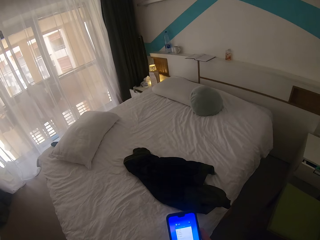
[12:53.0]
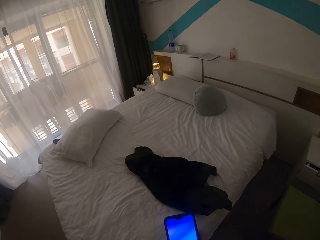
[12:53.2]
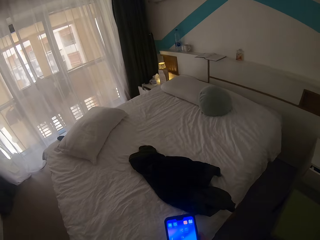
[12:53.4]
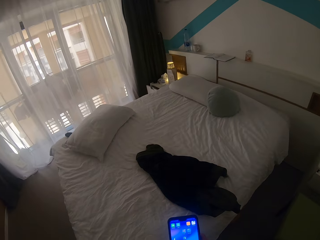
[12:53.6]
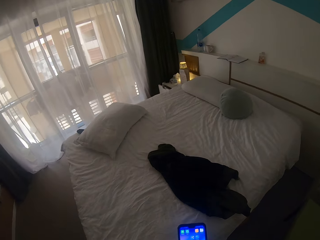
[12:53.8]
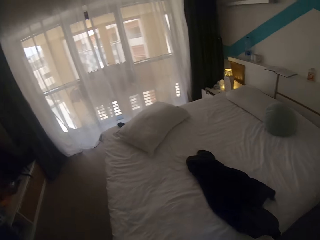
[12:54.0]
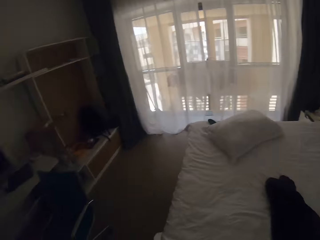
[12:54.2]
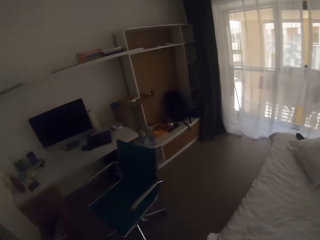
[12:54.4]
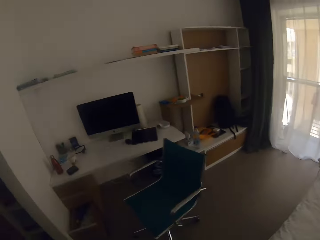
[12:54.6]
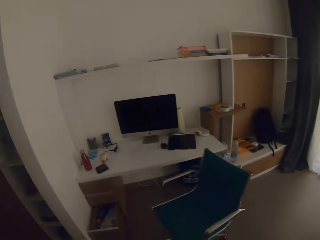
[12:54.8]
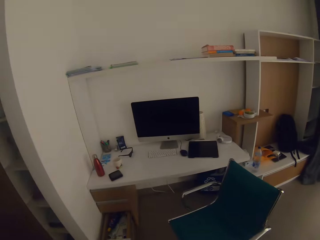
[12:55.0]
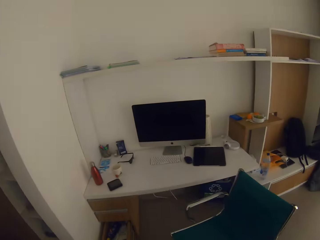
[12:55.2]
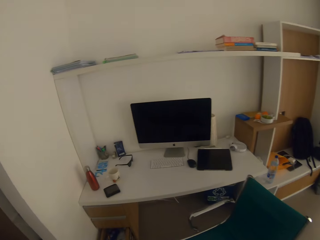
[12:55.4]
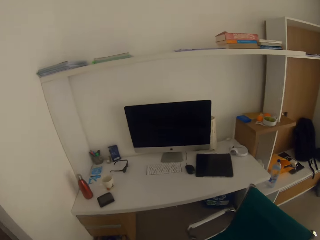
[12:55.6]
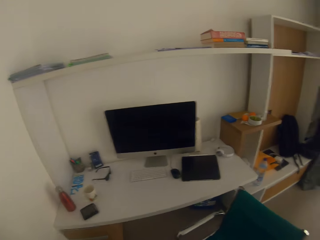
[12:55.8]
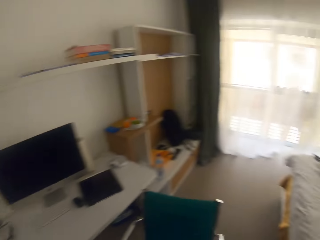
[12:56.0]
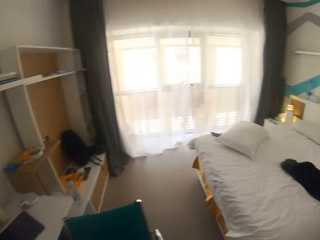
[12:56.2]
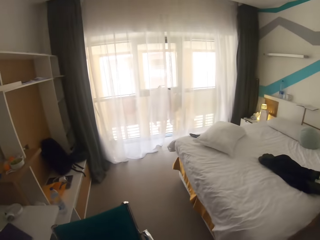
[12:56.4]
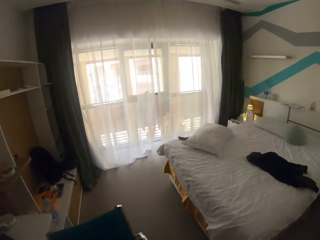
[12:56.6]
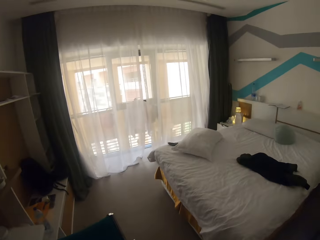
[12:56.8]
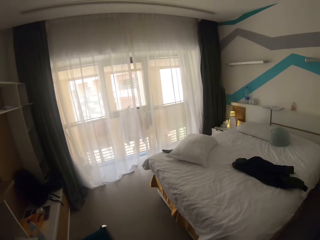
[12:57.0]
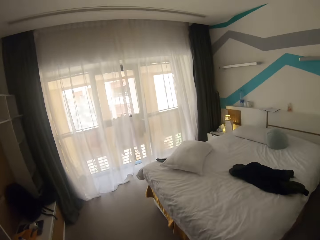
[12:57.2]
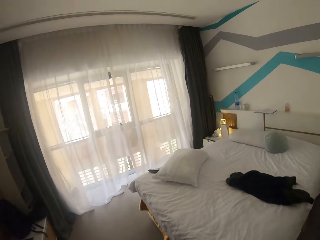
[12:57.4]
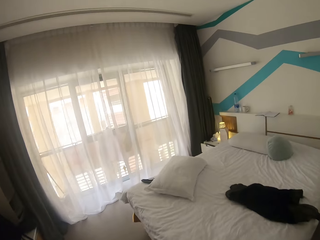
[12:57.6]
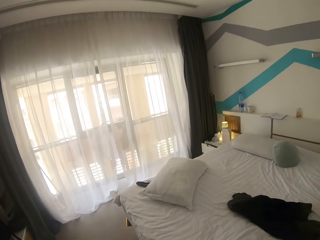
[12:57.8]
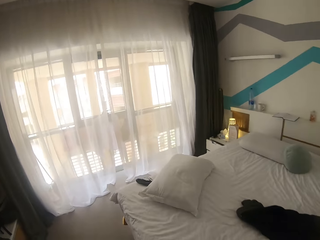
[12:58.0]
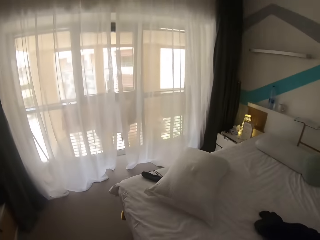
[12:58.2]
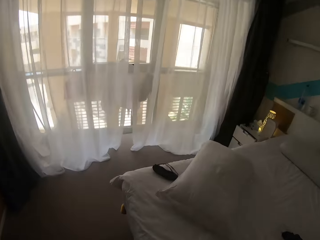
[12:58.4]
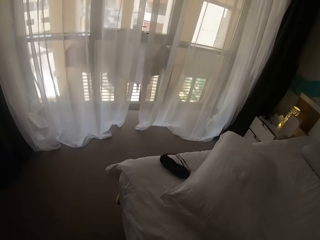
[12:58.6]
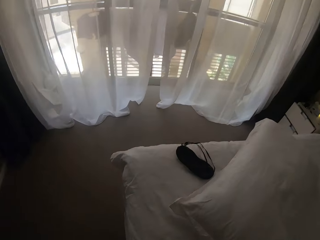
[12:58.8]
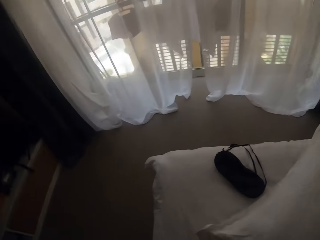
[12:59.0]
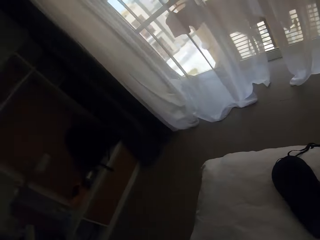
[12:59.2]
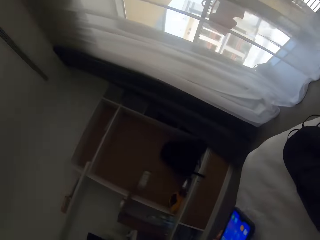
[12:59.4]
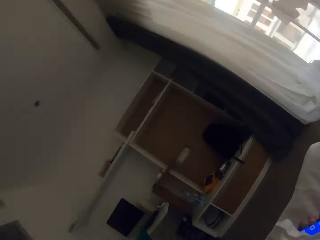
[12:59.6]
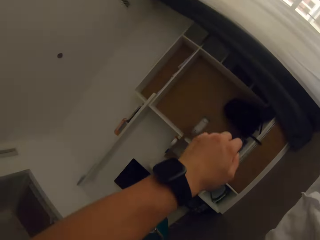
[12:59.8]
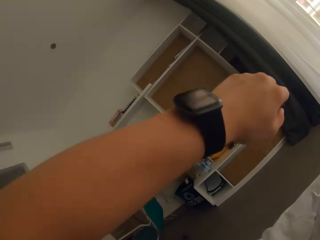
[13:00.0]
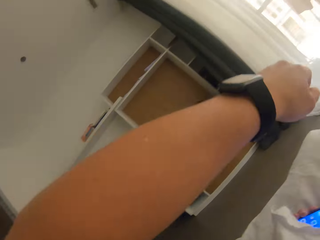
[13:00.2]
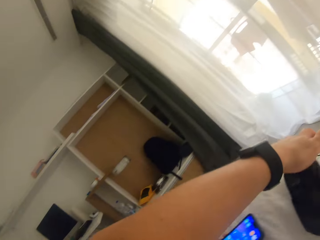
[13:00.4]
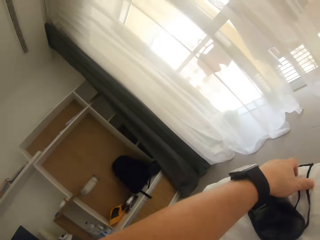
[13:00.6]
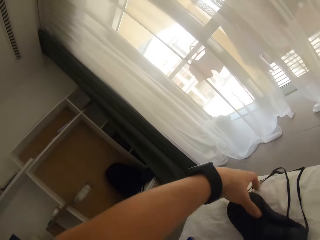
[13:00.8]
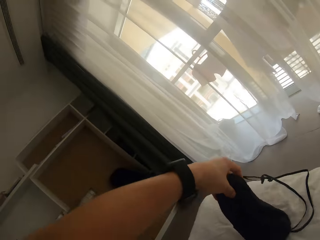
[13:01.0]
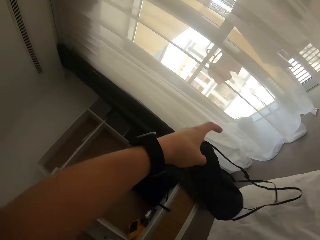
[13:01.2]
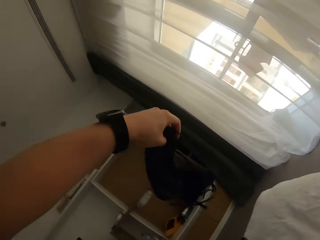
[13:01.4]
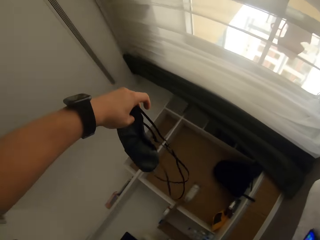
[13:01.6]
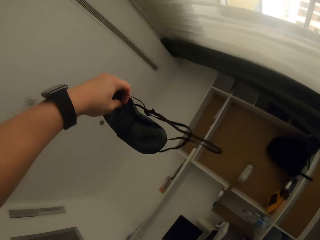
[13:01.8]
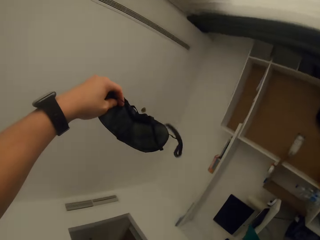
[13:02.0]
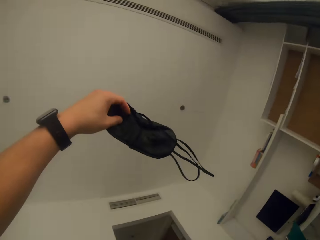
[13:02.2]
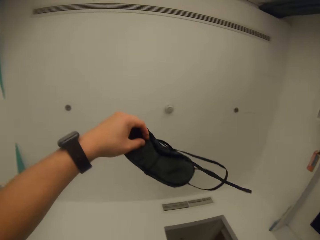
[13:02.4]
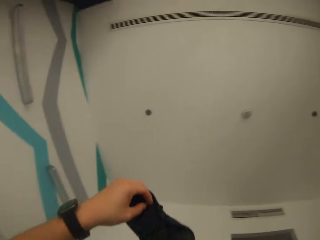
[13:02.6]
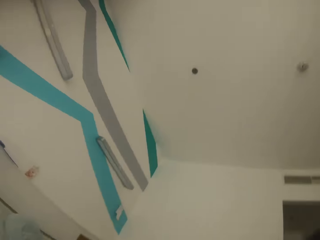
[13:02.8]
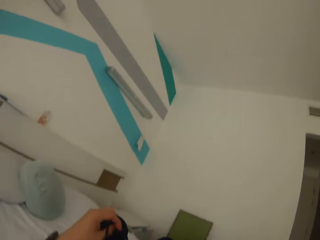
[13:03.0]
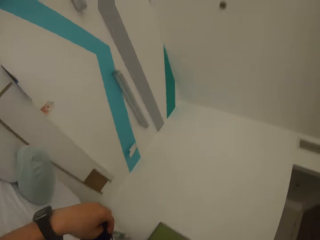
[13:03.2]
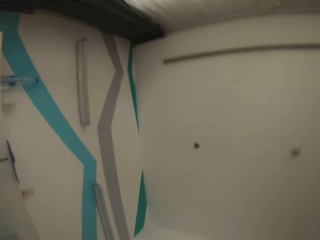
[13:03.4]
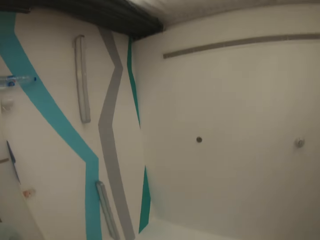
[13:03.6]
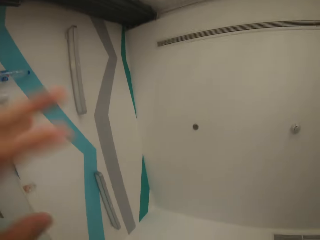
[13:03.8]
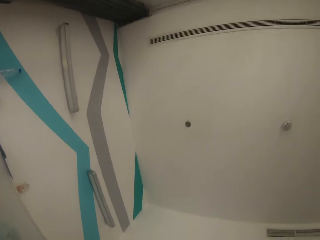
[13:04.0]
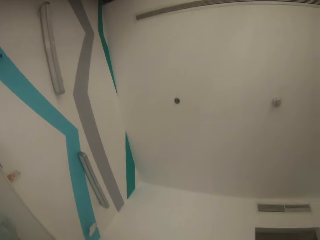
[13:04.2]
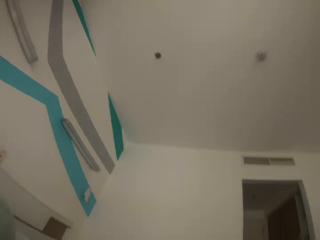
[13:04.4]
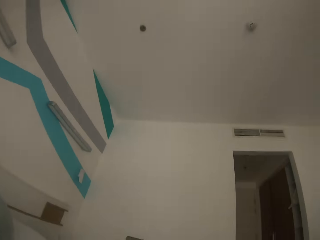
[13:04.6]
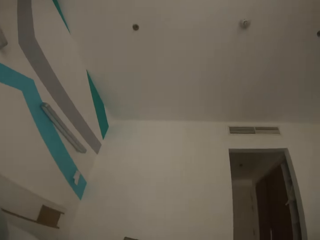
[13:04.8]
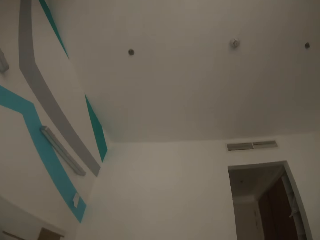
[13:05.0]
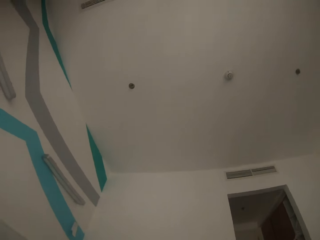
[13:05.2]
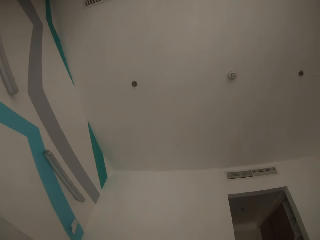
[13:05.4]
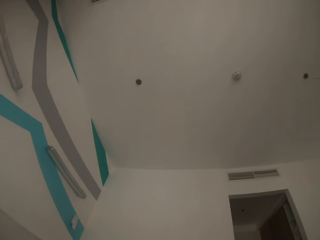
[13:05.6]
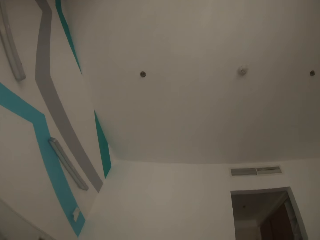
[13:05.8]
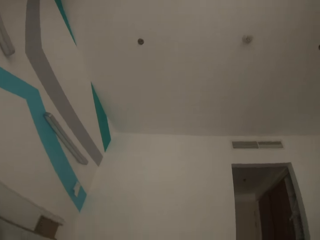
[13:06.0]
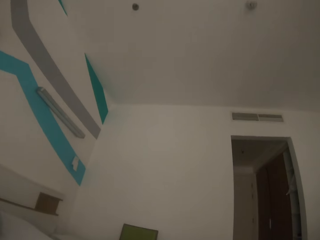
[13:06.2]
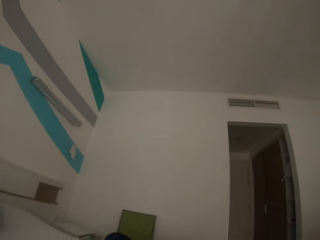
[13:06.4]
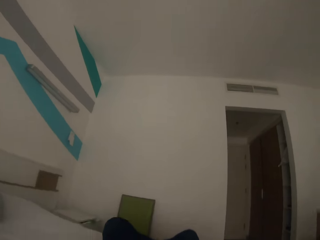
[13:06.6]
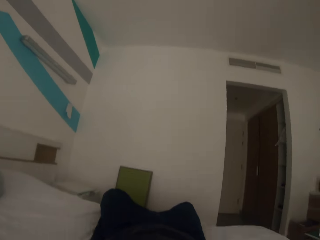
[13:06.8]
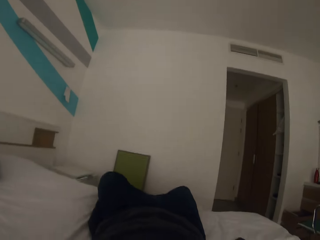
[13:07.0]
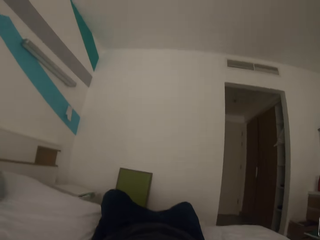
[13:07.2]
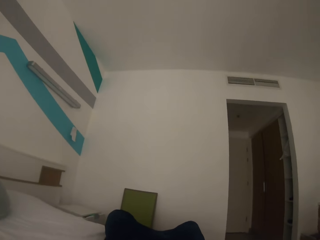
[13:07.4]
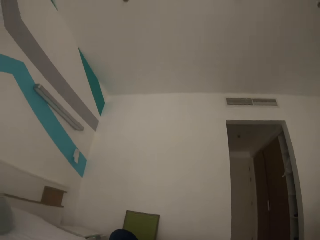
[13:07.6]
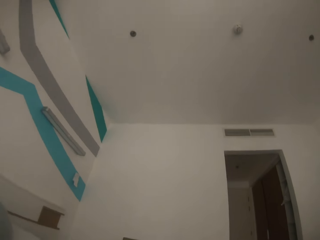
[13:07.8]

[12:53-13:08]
The camera wearer flips through pages in the phone. They turn around the office room. They move to the bed. They lie on the bed. They sit on the bed. They pick up an eye blinder or mask from the bed. They drop the mask by the side of the bed. They move hands to something.

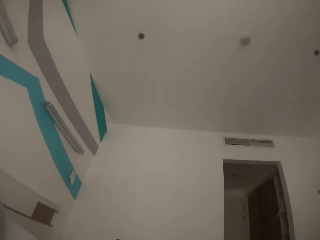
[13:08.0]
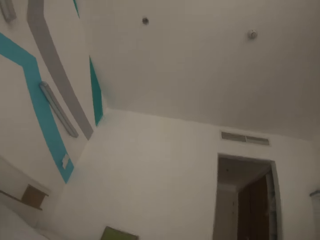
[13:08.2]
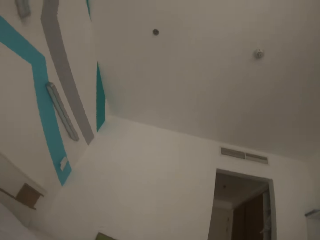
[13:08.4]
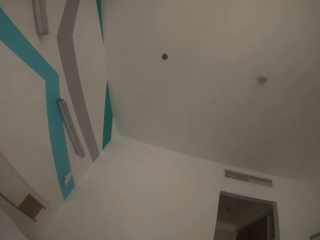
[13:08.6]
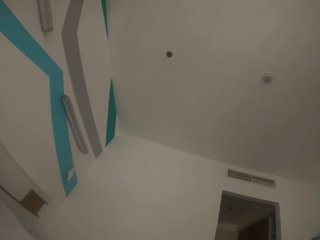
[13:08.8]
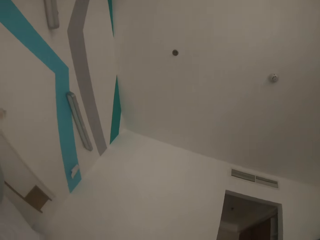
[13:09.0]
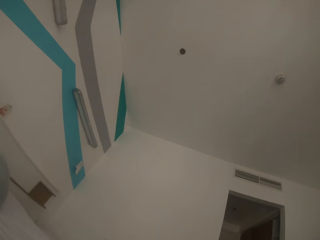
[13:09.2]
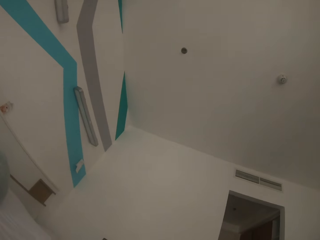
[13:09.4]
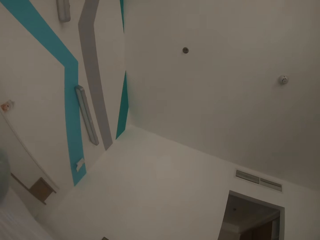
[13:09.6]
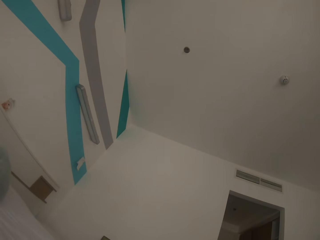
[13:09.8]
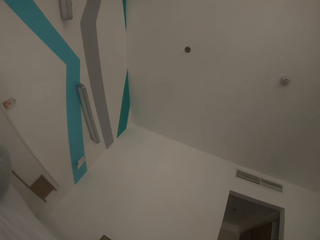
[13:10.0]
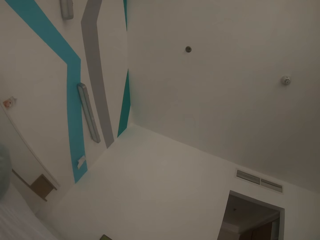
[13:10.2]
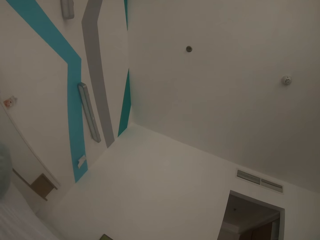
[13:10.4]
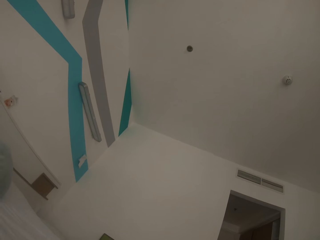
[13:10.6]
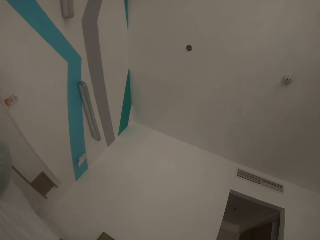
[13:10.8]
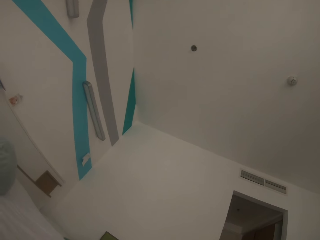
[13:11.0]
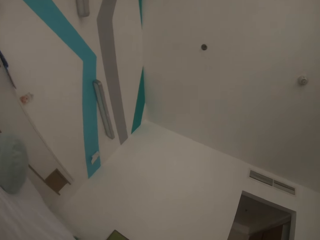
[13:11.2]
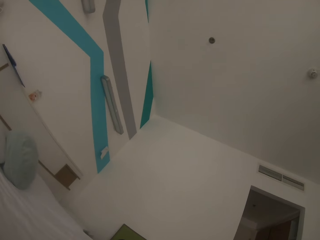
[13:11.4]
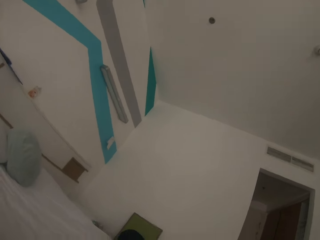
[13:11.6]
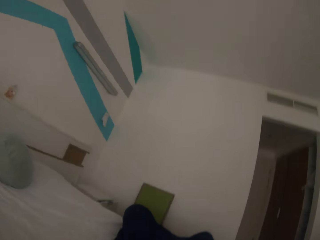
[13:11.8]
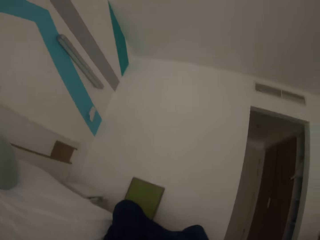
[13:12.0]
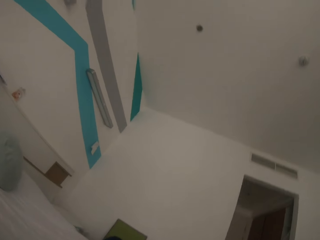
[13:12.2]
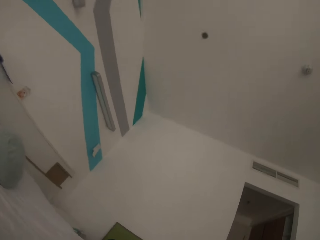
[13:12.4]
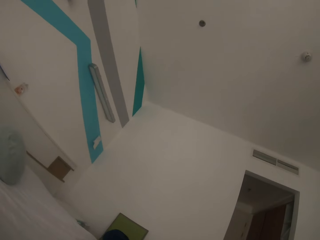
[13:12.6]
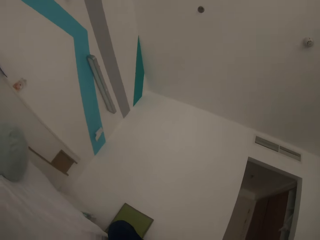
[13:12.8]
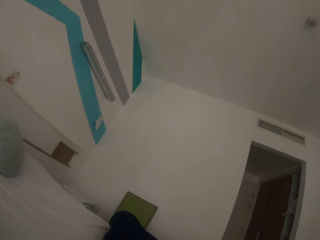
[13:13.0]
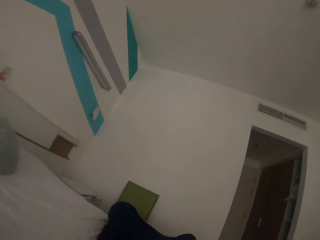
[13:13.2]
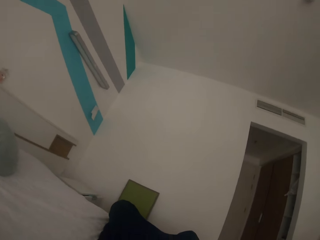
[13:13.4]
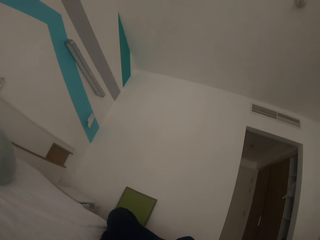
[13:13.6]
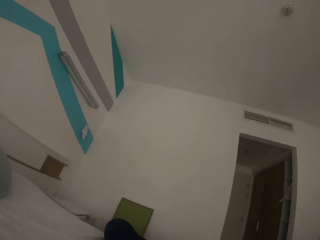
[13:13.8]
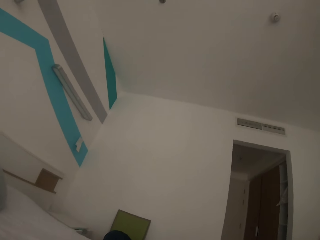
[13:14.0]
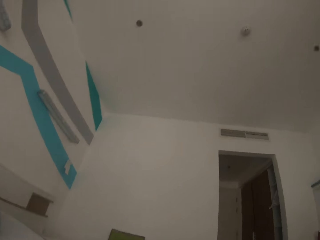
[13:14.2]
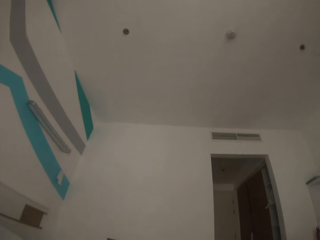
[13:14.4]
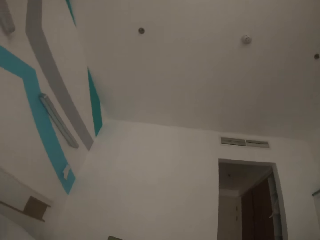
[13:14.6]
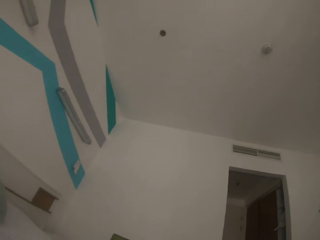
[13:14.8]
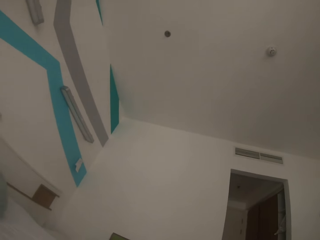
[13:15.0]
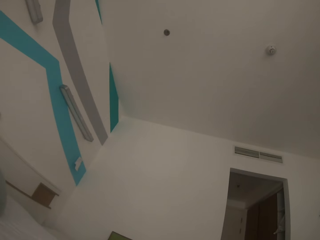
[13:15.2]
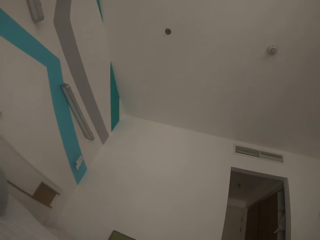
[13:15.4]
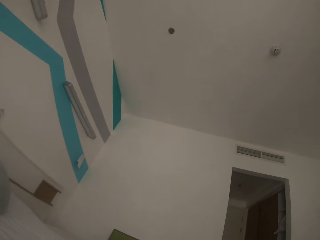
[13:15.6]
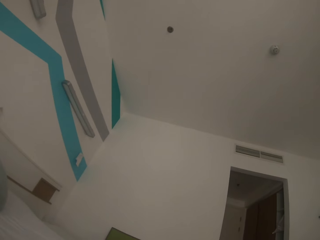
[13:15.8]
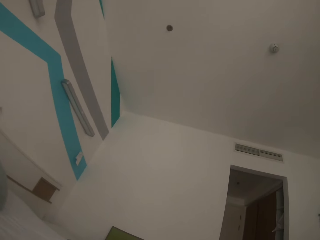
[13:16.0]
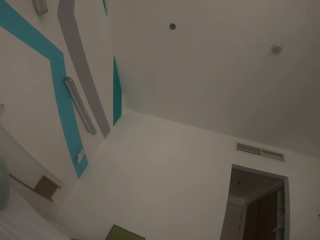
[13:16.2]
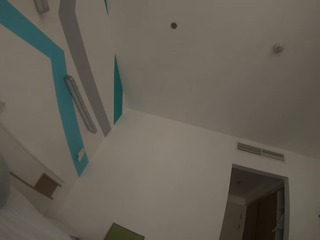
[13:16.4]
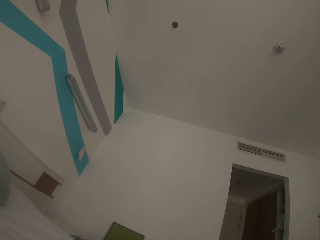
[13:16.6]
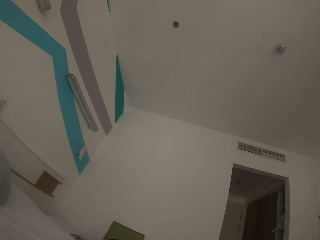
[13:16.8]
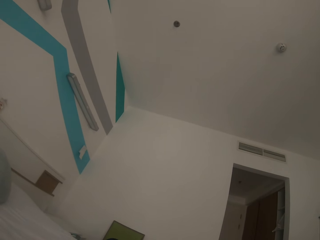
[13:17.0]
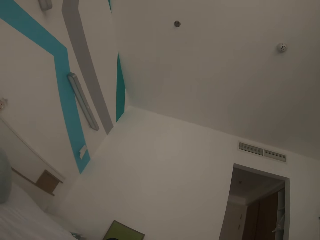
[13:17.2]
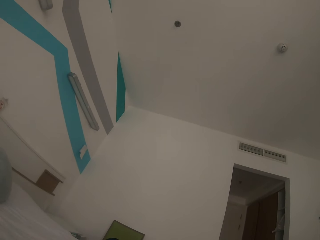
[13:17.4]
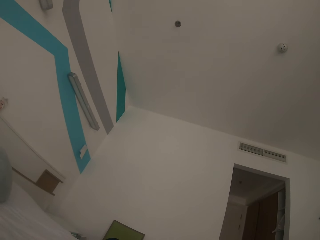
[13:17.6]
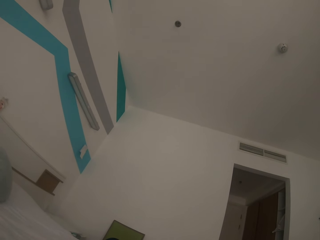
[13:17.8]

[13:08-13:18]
The camera wearer looks up at the house. They lie on the bed.
